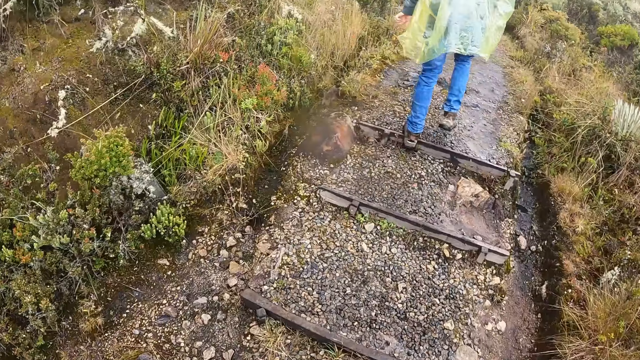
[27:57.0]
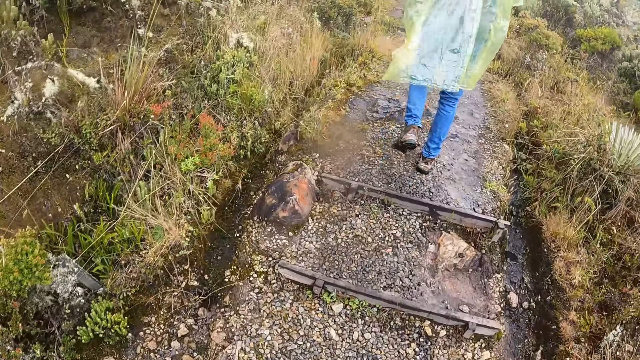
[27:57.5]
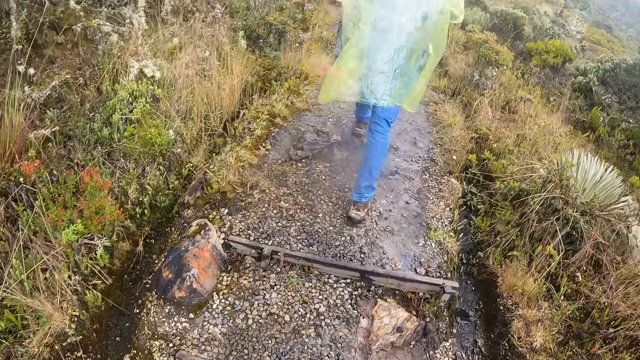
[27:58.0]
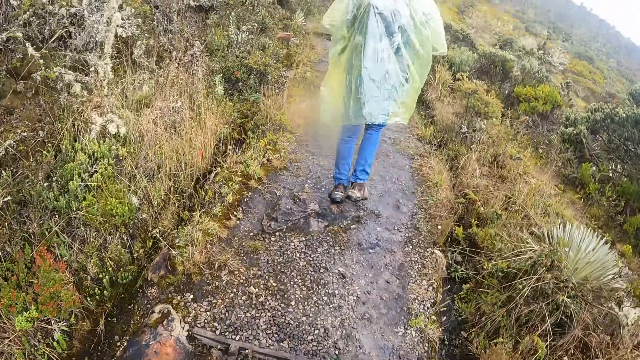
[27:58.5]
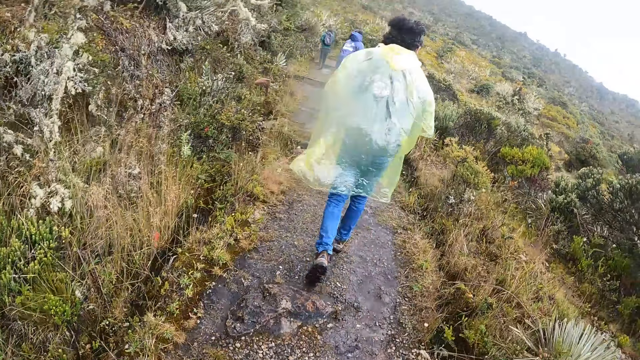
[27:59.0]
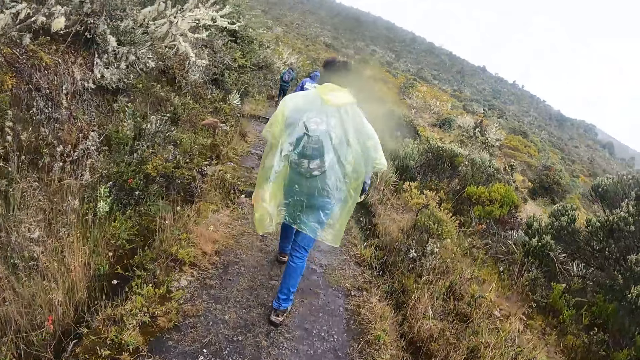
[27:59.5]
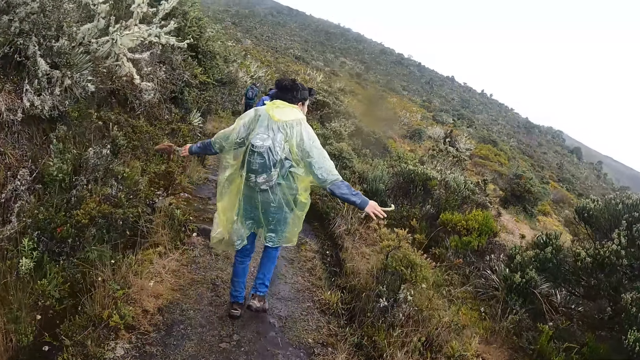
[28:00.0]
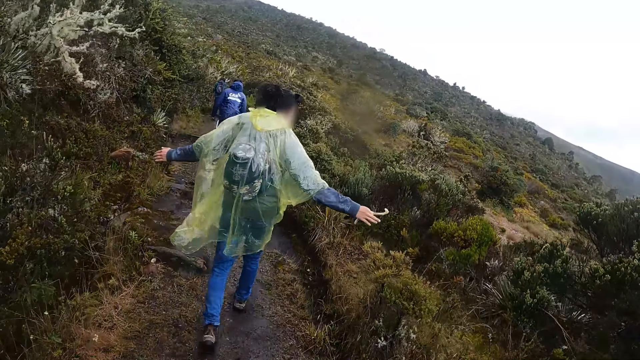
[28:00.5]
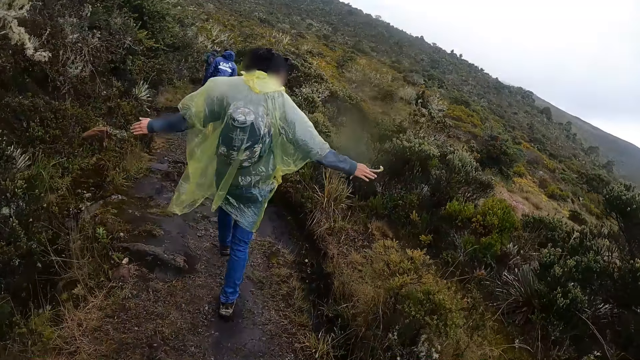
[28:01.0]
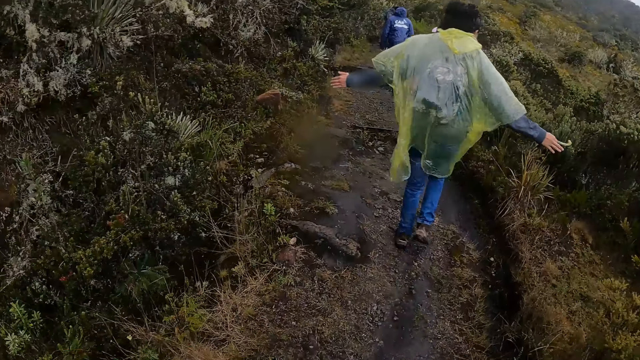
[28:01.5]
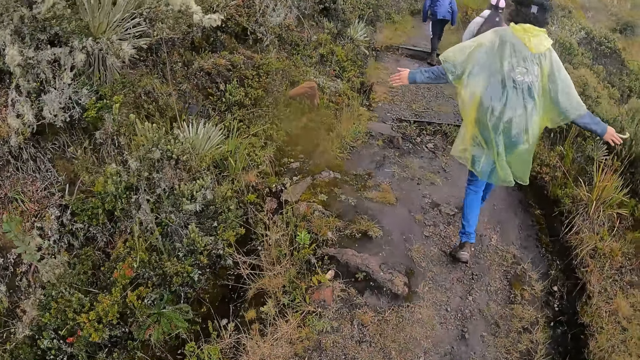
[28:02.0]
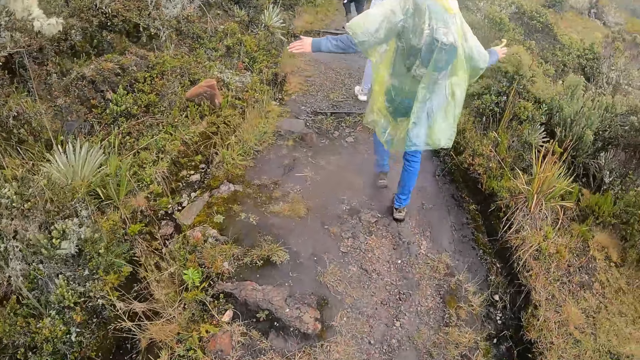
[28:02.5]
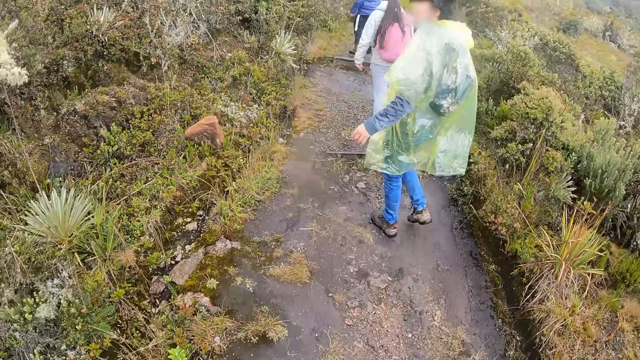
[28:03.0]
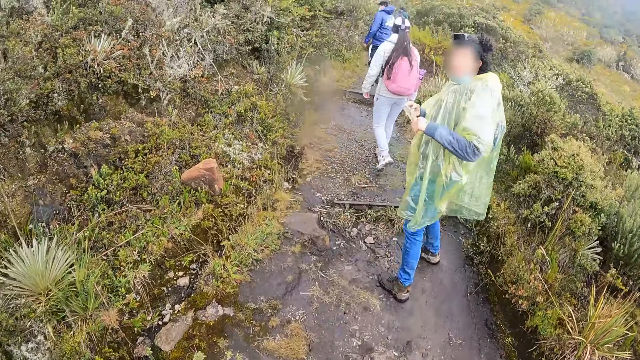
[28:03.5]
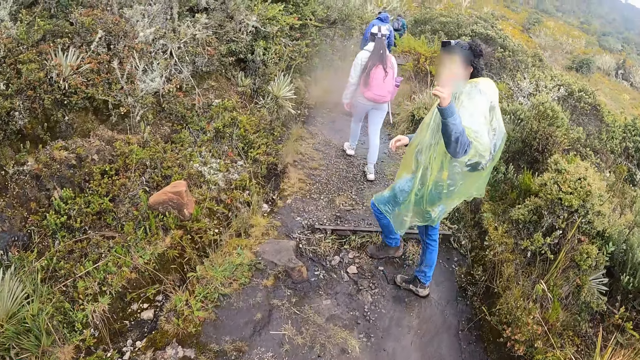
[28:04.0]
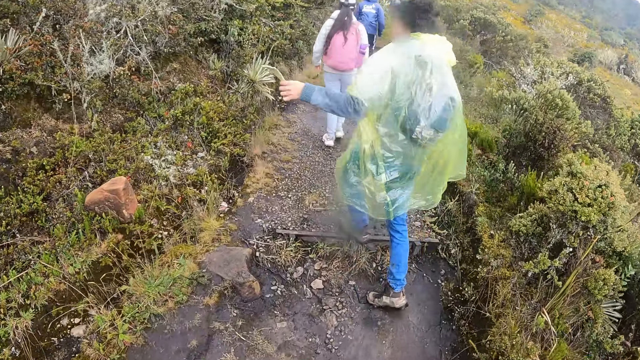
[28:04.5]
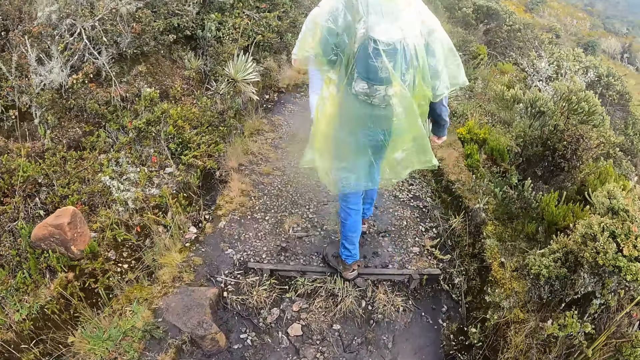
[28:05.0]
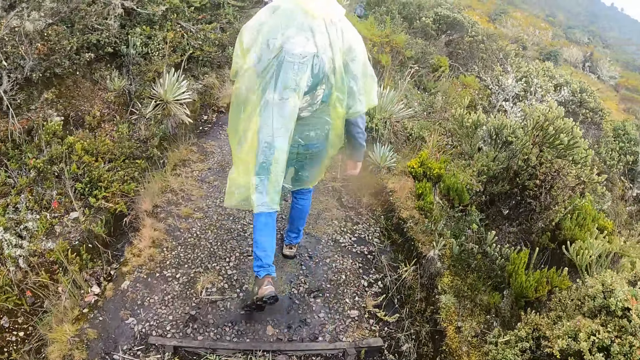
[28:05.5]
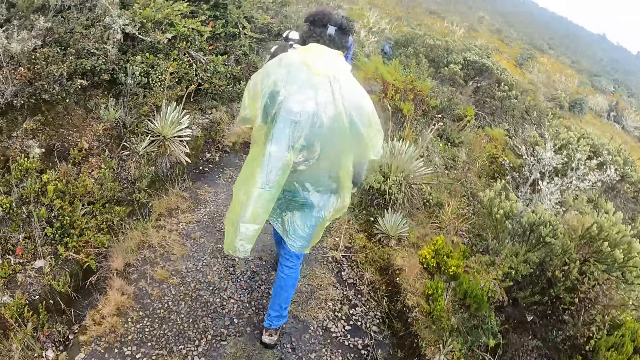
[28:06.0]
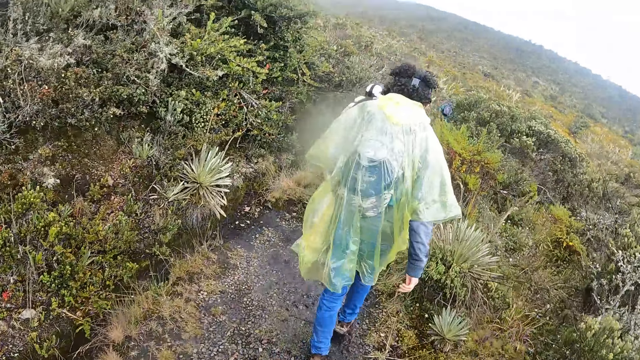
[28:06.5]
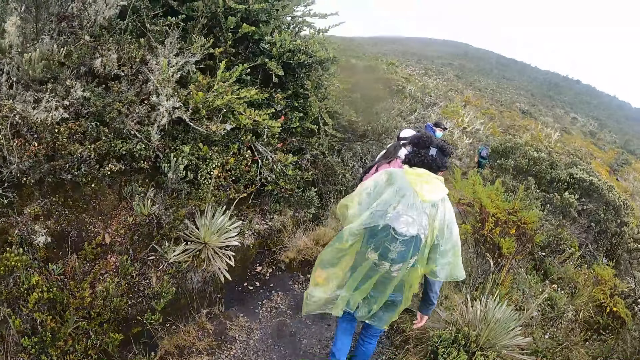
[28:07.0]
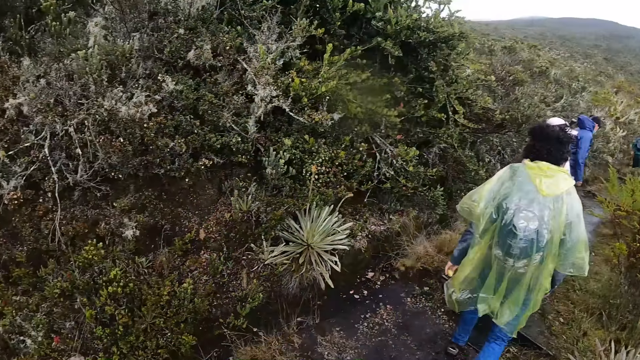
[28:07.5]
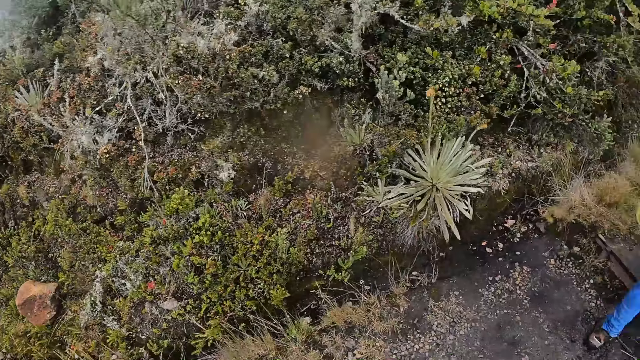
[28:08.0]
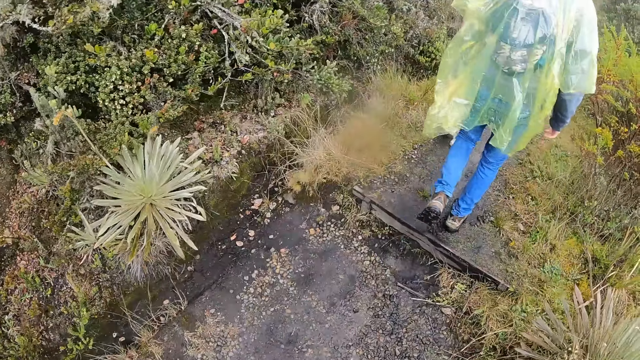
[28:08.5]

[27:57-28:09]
A man holds the stick in his right hand. The man passes the stick from his right hand to his left hand. The man interacts with the camera wearer.

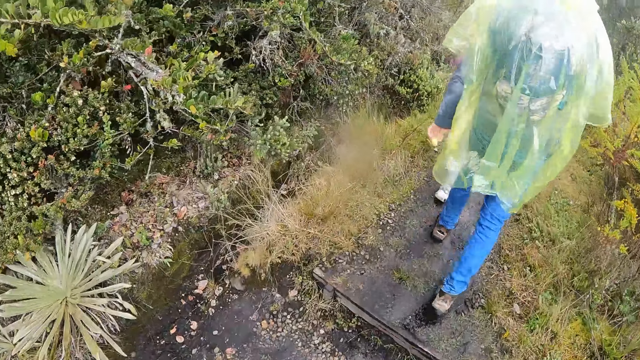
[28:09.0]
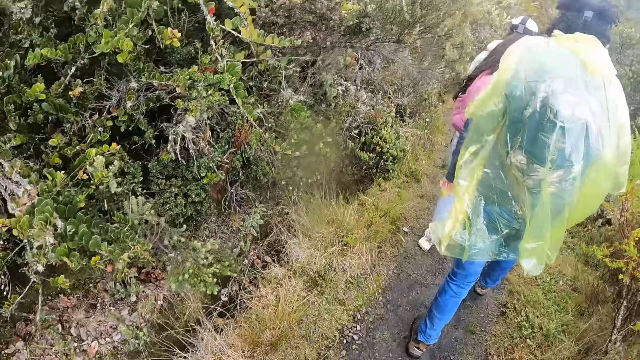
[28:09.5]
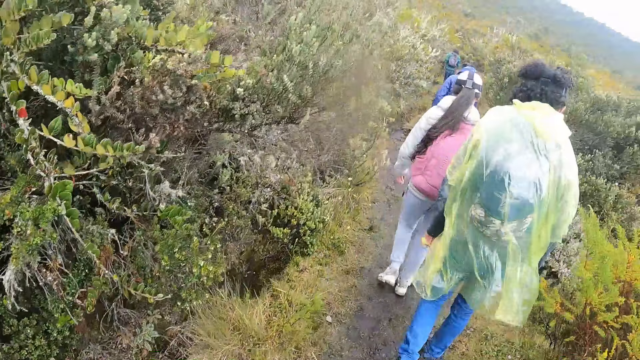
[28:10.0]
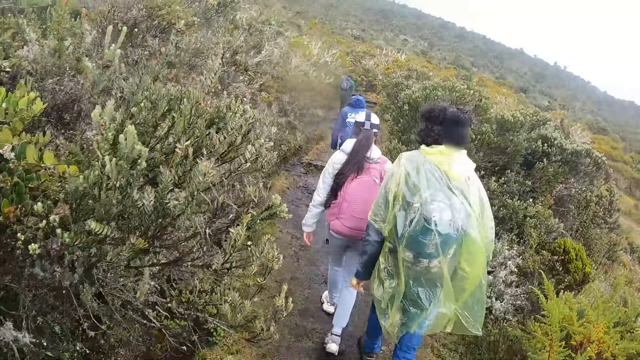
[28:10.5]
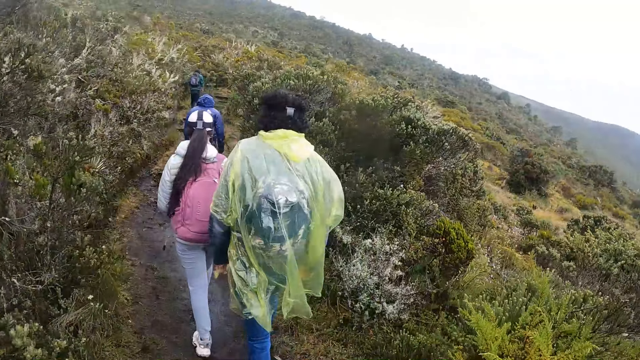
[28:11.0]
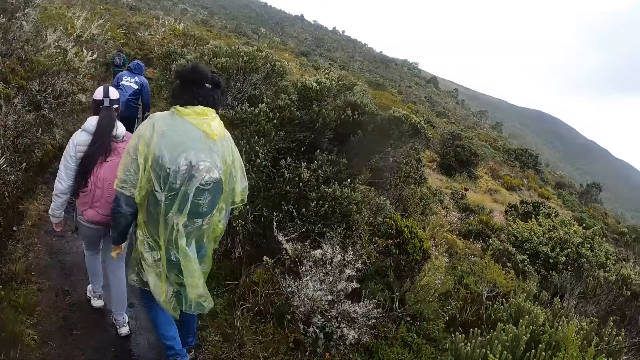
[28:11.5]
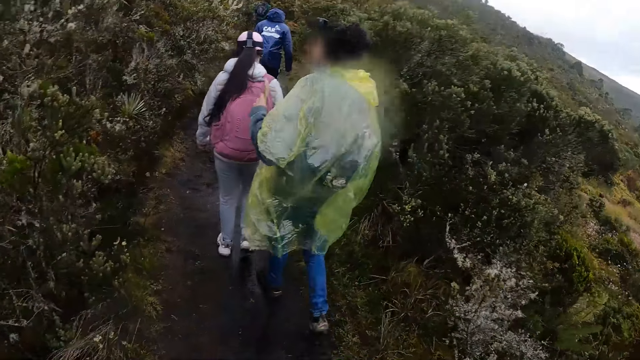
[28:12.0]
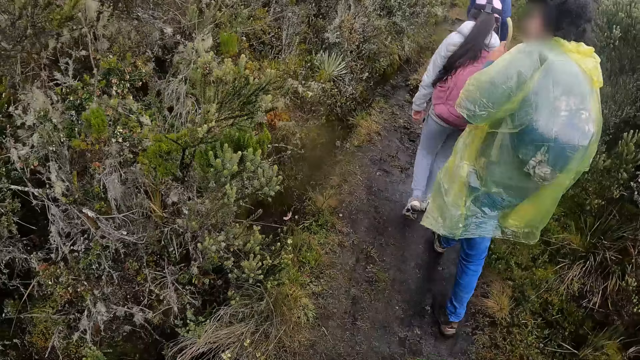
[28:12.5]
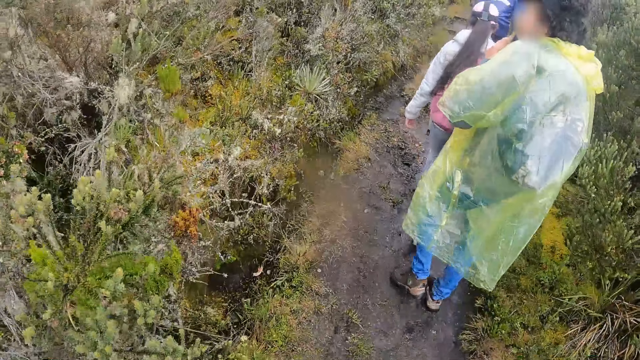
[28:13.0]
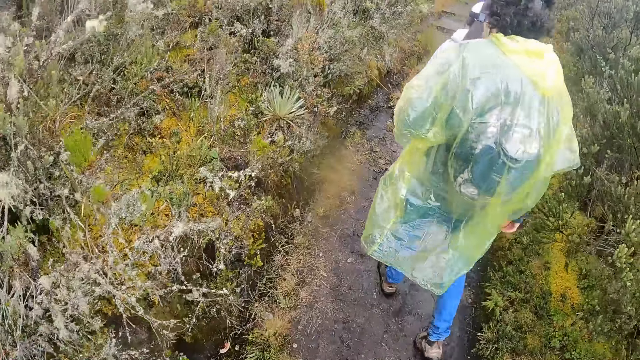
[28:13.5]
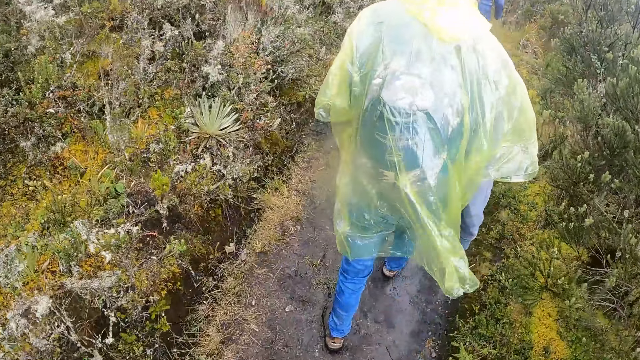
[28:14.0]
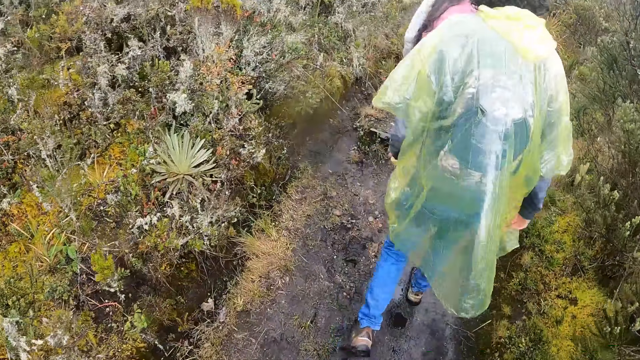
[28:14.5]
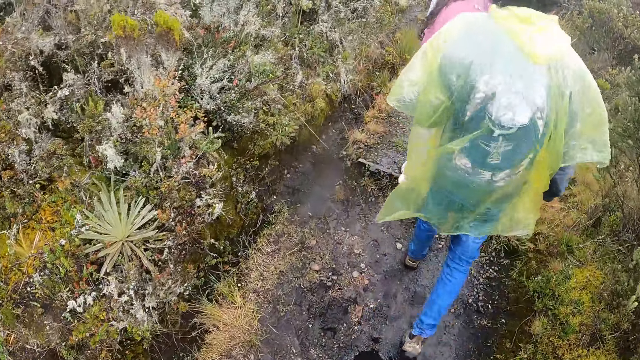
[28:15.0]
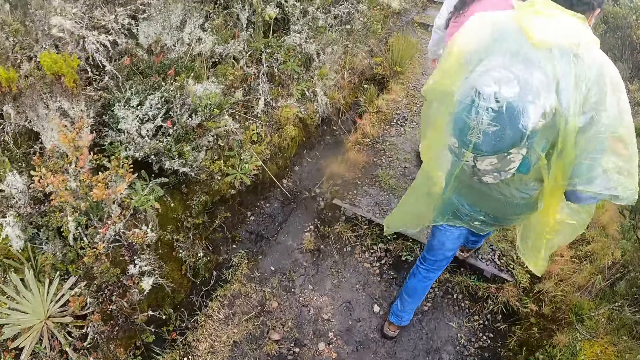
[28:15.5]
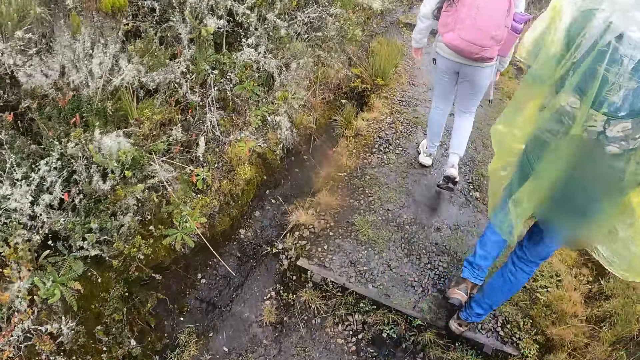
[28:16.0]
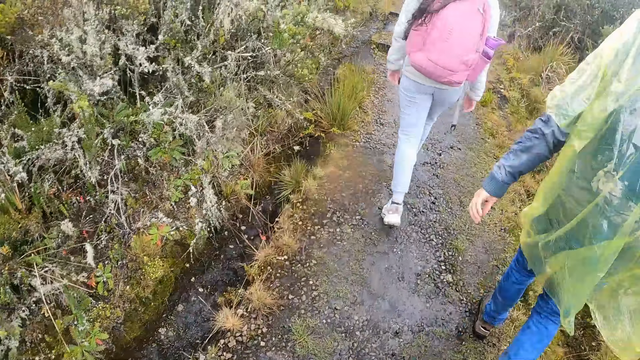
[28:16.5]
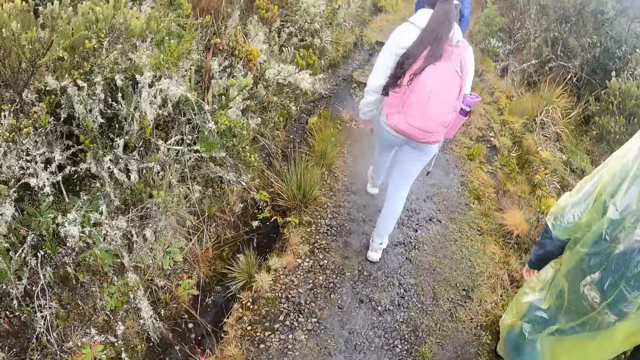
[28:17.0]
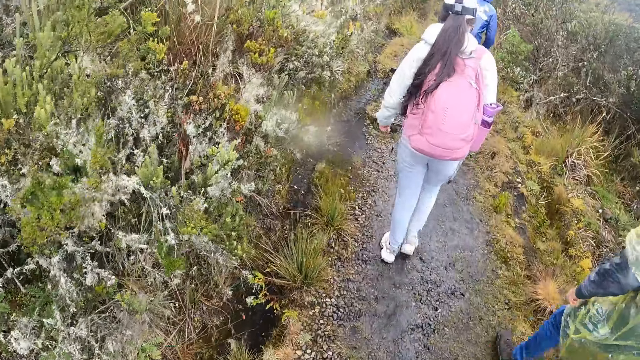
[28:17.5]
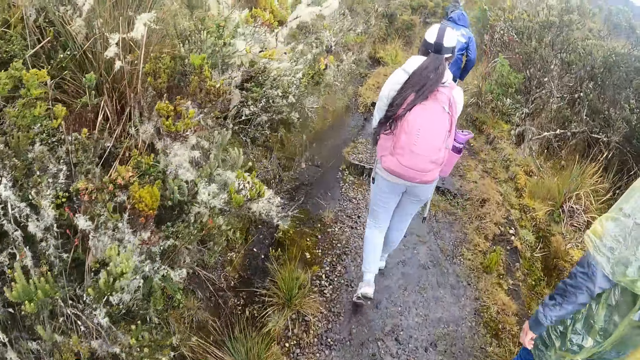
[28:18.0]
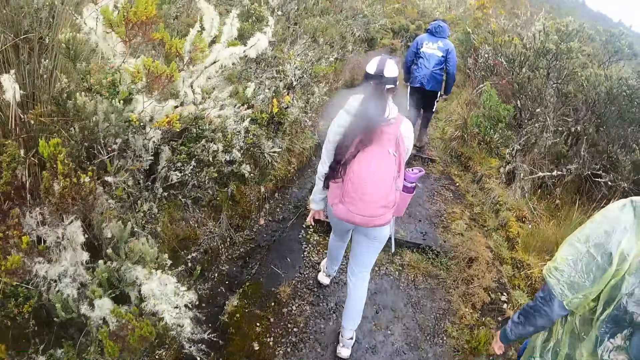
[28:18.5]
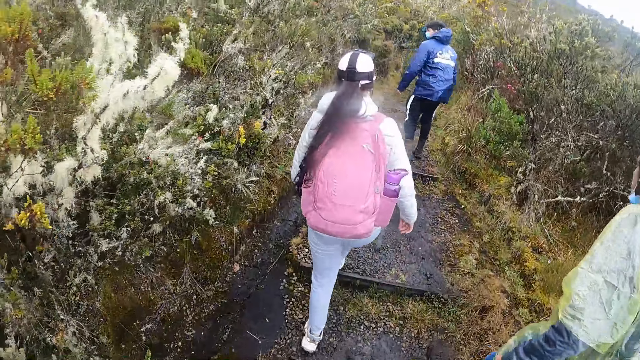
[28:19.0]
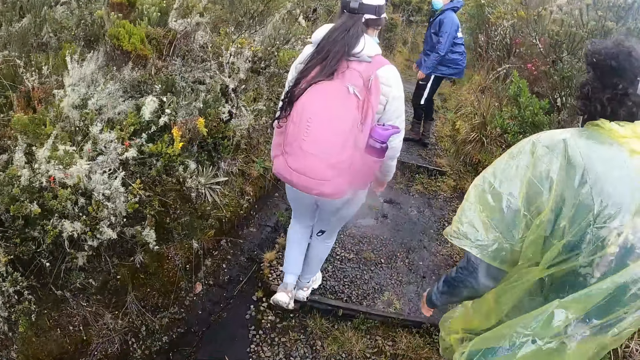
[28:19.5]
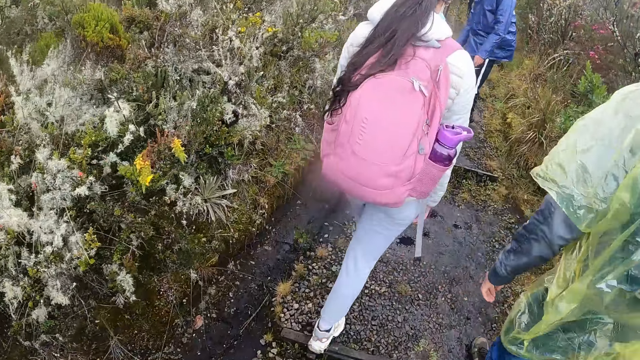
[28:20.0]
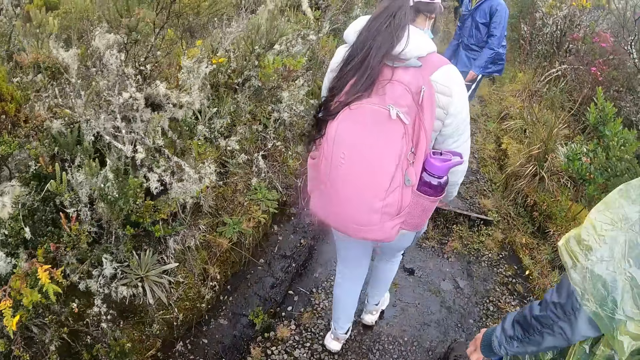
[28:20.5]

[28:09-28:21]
The man puts the stick in his left hand in his mouth.
